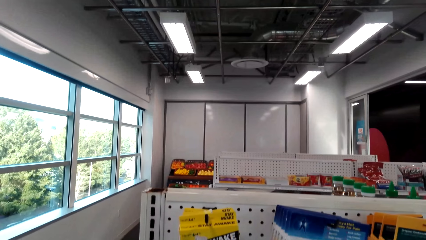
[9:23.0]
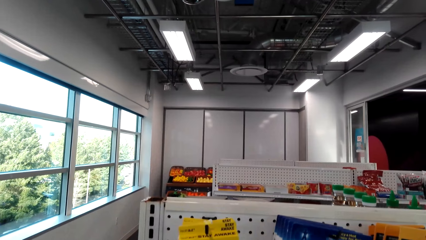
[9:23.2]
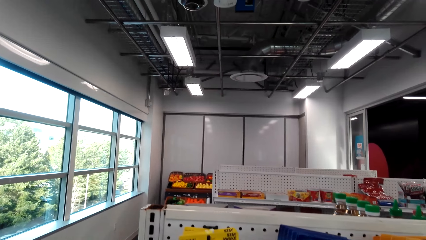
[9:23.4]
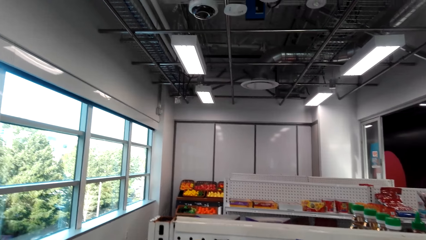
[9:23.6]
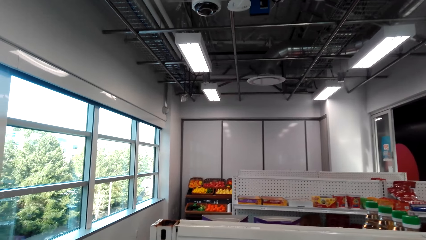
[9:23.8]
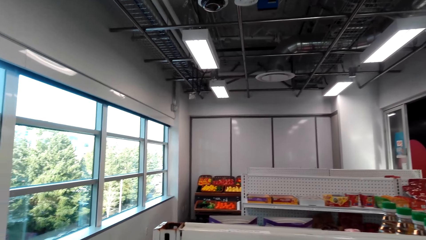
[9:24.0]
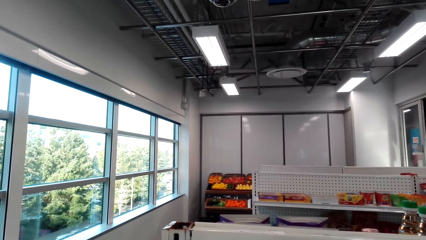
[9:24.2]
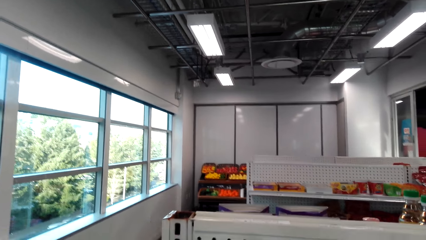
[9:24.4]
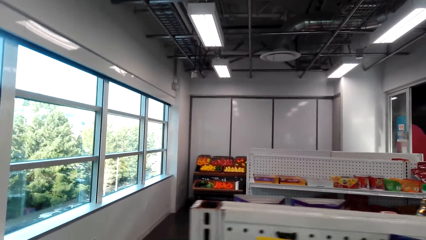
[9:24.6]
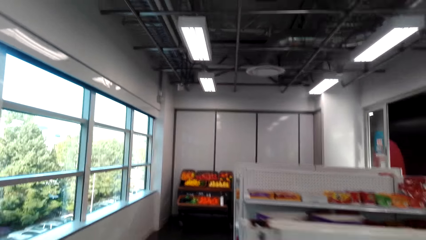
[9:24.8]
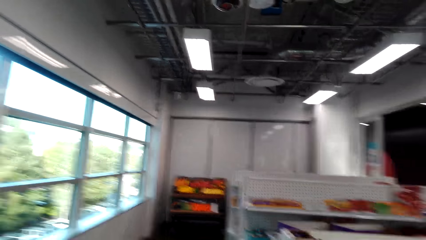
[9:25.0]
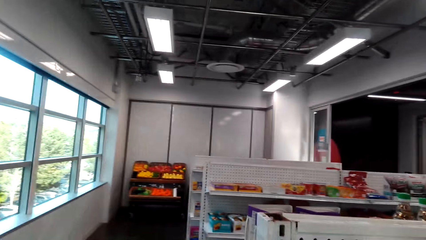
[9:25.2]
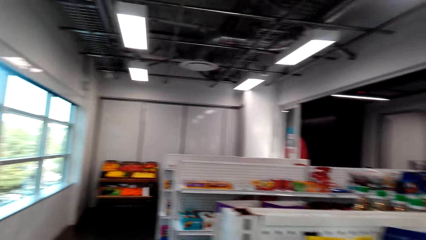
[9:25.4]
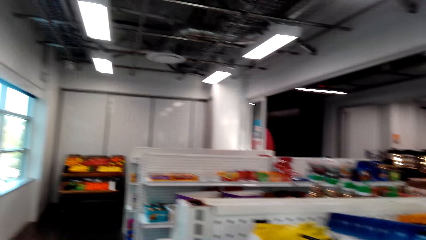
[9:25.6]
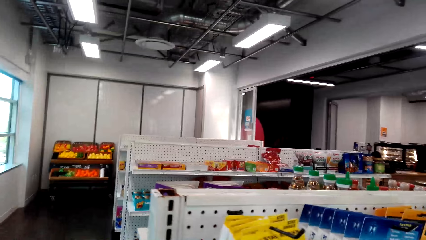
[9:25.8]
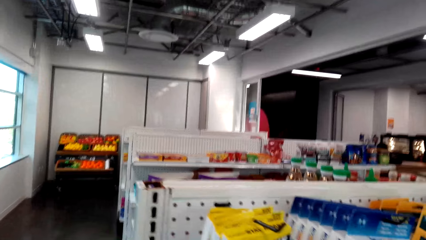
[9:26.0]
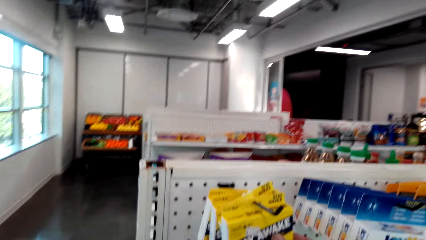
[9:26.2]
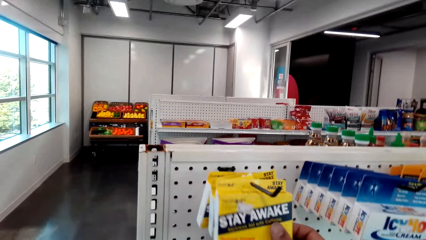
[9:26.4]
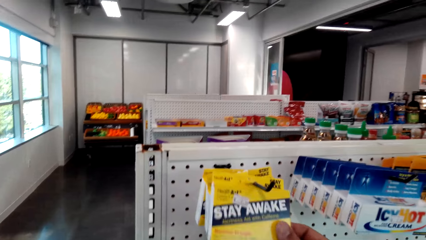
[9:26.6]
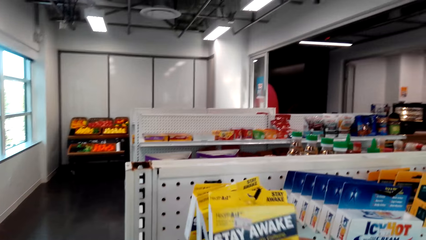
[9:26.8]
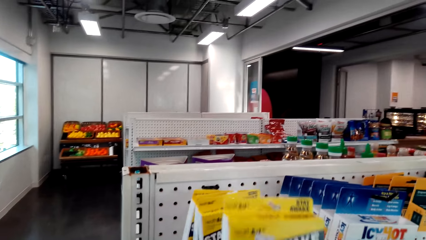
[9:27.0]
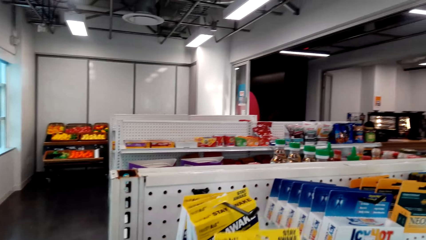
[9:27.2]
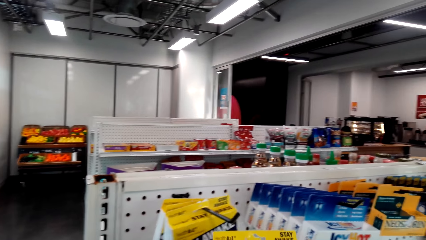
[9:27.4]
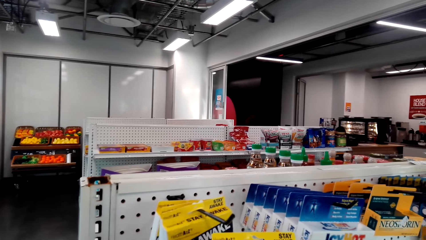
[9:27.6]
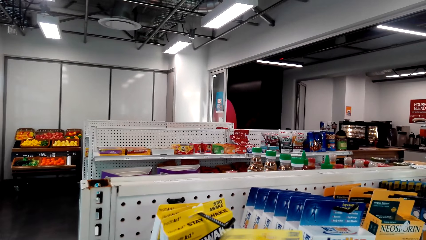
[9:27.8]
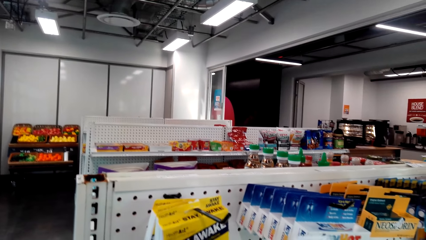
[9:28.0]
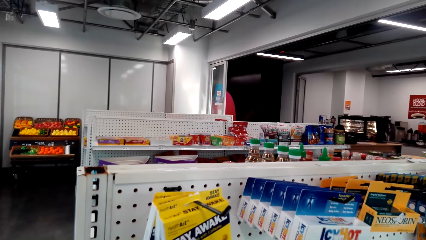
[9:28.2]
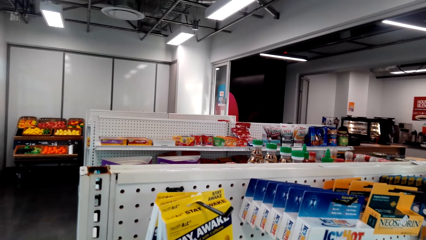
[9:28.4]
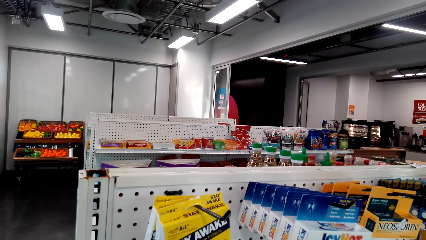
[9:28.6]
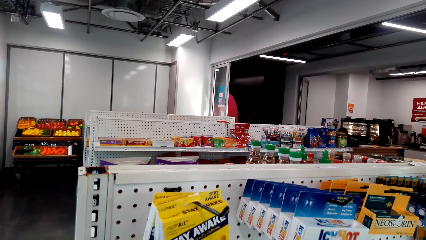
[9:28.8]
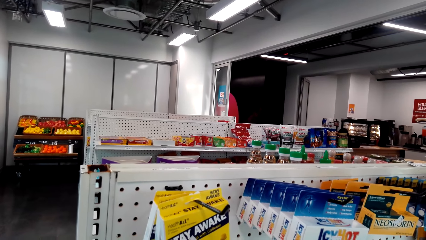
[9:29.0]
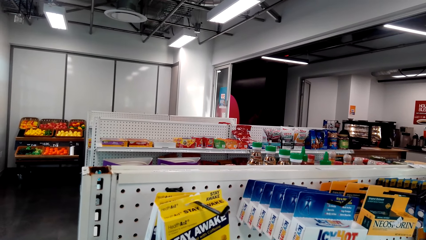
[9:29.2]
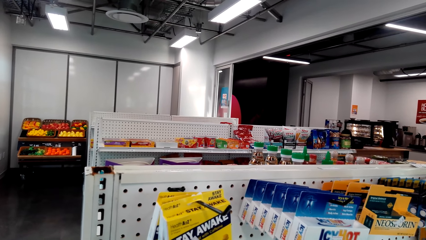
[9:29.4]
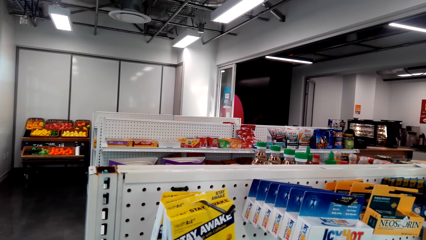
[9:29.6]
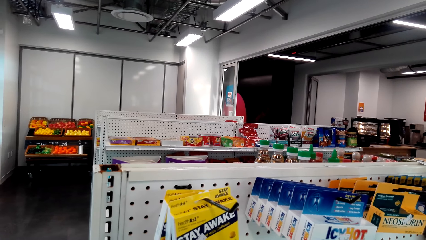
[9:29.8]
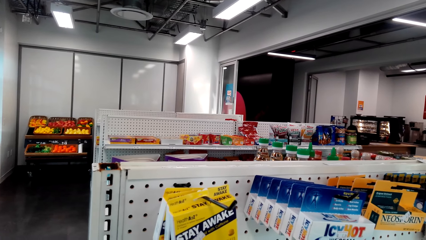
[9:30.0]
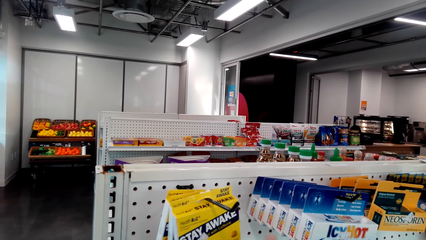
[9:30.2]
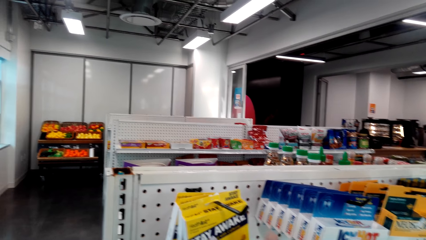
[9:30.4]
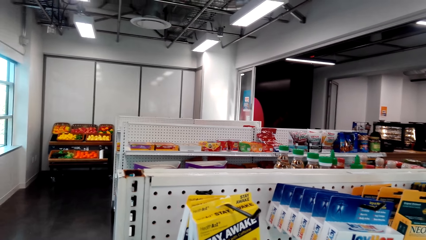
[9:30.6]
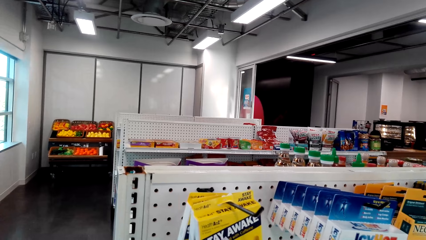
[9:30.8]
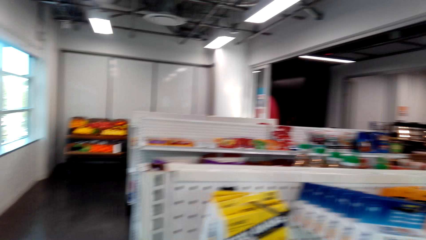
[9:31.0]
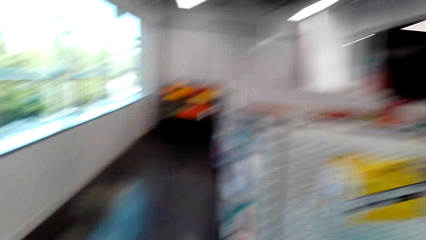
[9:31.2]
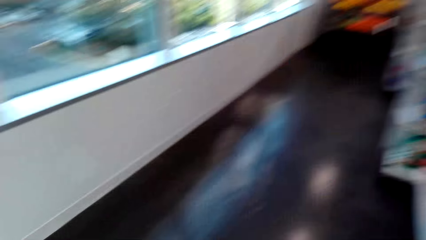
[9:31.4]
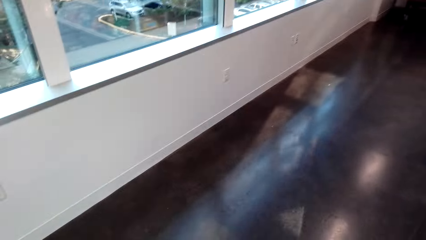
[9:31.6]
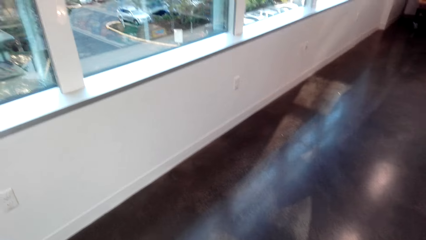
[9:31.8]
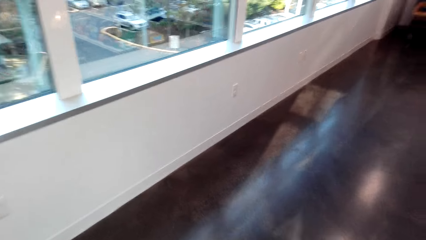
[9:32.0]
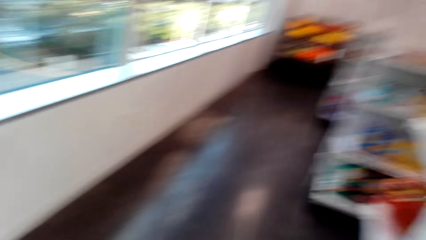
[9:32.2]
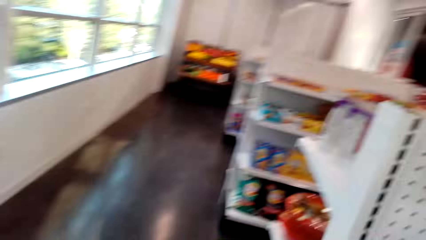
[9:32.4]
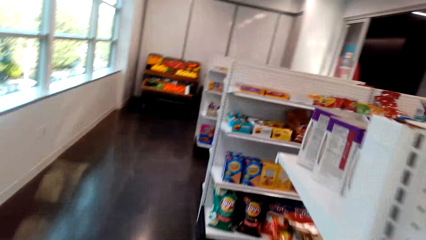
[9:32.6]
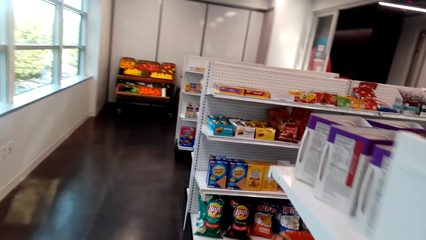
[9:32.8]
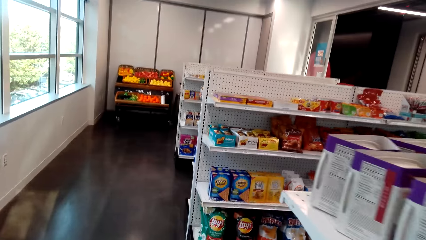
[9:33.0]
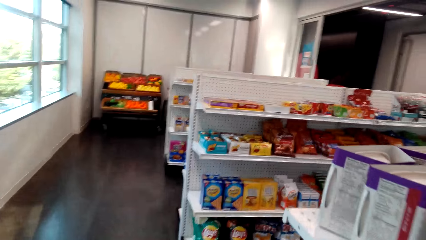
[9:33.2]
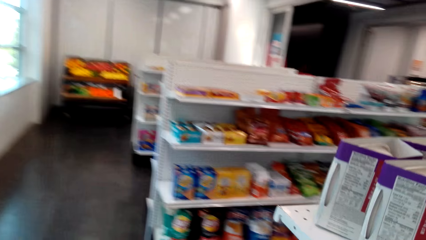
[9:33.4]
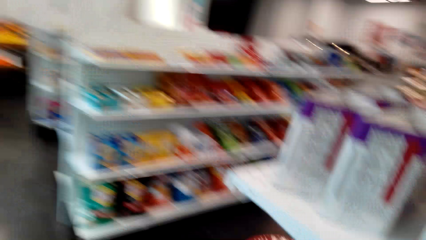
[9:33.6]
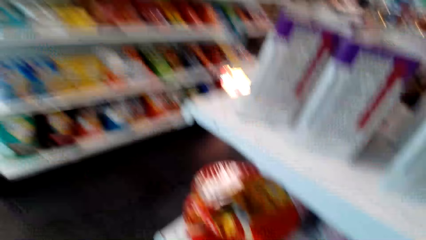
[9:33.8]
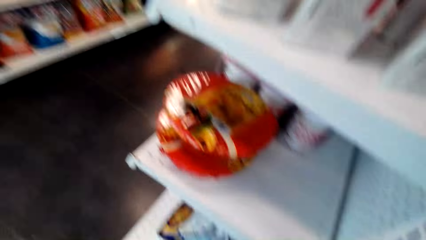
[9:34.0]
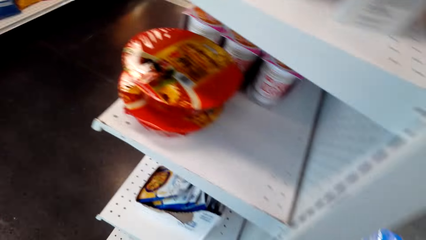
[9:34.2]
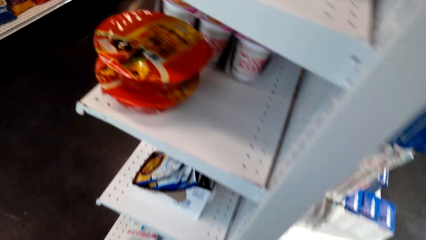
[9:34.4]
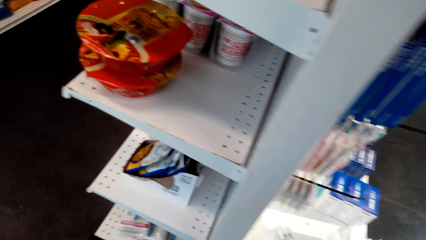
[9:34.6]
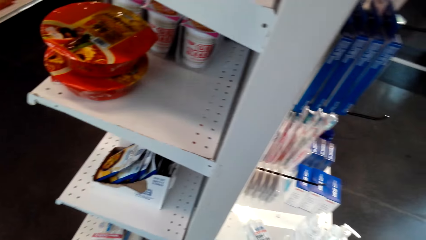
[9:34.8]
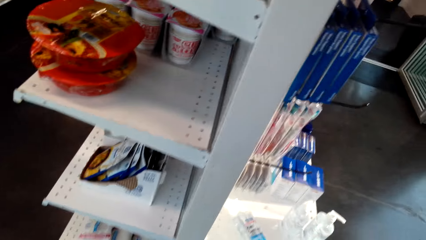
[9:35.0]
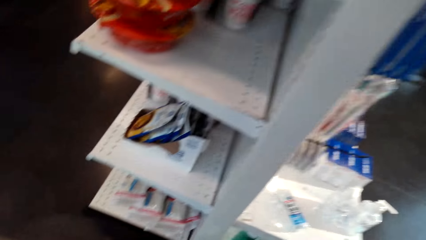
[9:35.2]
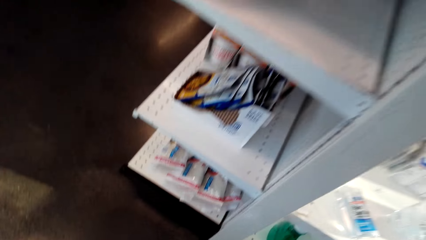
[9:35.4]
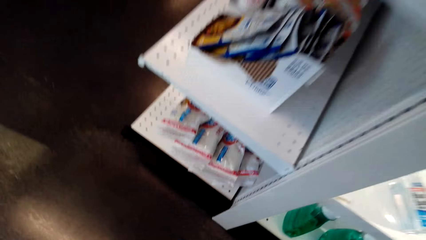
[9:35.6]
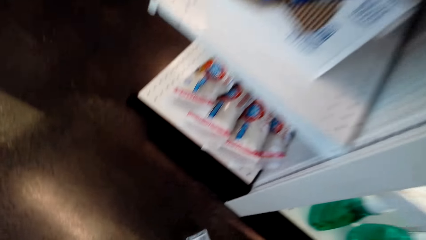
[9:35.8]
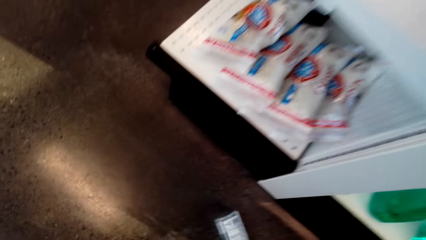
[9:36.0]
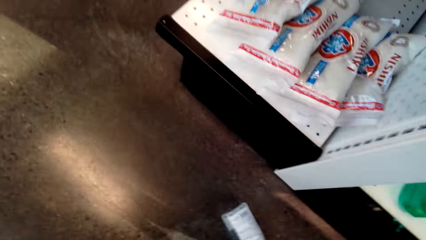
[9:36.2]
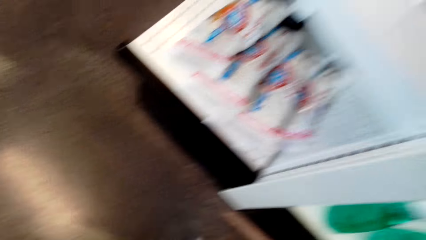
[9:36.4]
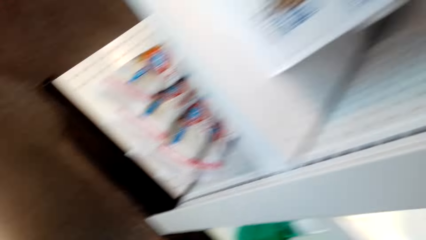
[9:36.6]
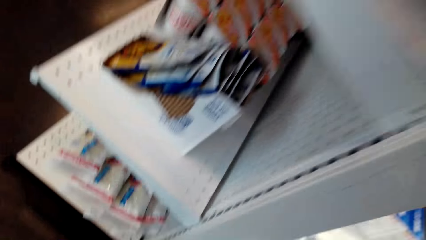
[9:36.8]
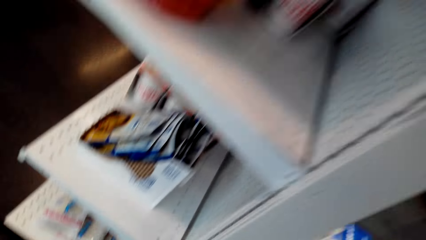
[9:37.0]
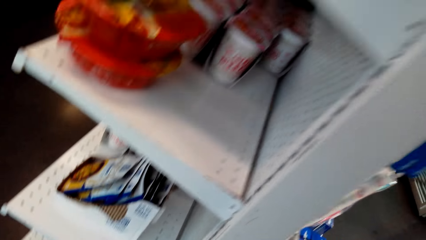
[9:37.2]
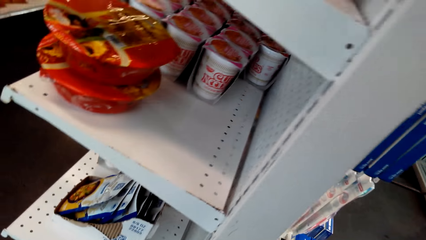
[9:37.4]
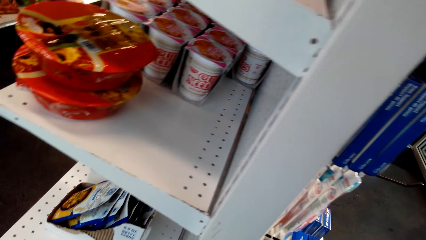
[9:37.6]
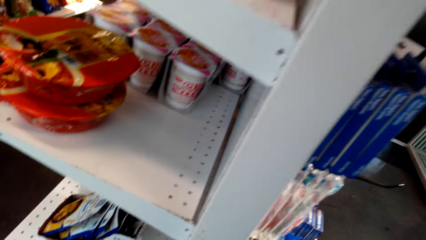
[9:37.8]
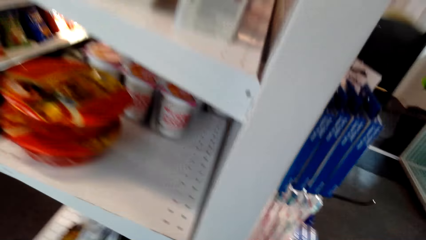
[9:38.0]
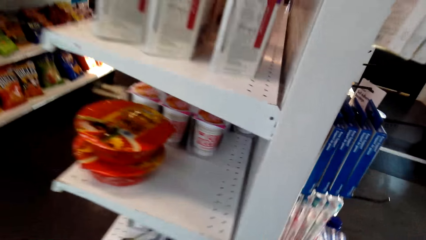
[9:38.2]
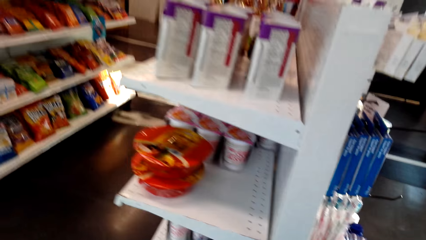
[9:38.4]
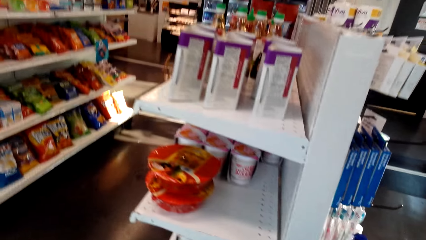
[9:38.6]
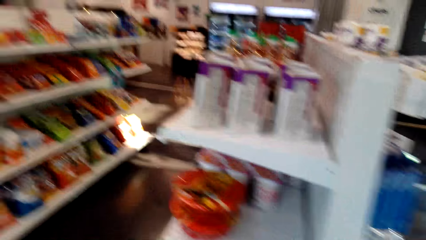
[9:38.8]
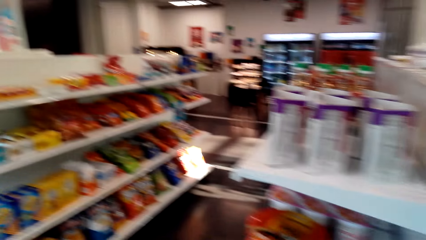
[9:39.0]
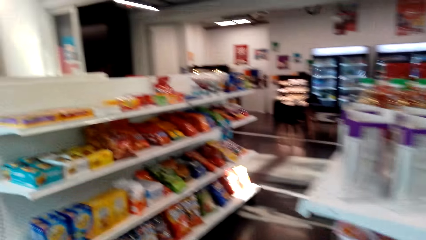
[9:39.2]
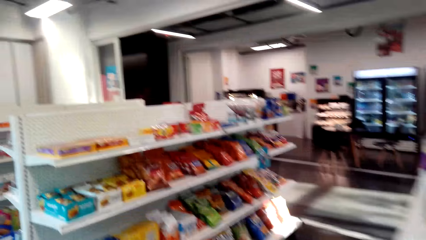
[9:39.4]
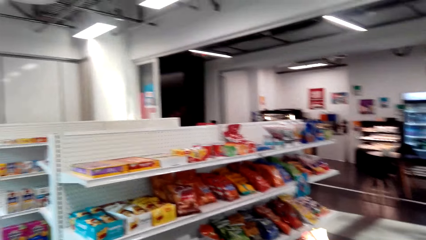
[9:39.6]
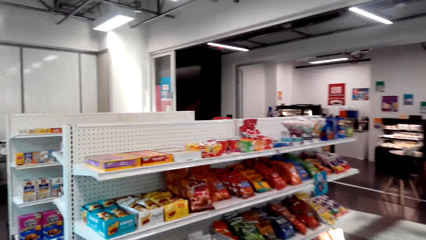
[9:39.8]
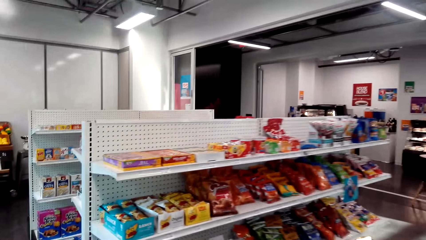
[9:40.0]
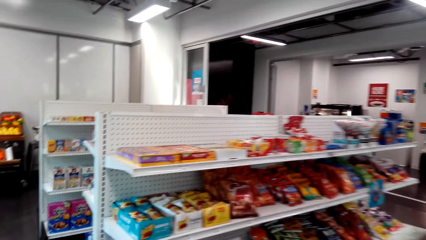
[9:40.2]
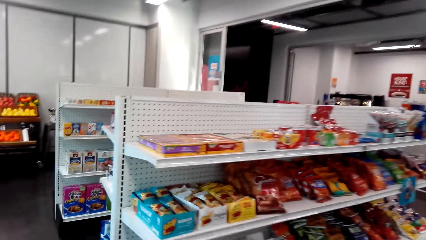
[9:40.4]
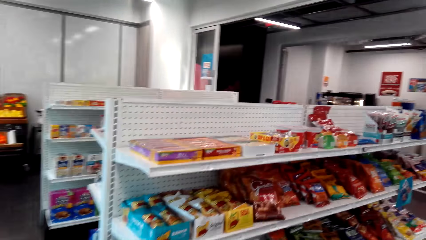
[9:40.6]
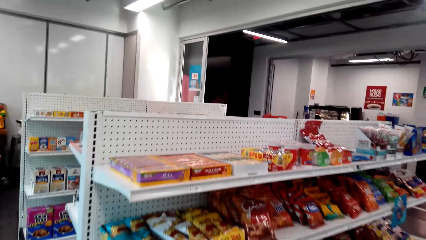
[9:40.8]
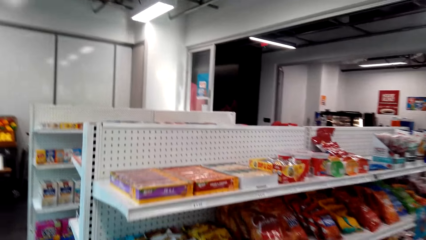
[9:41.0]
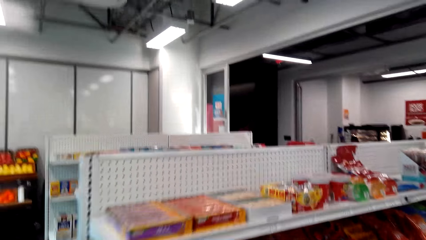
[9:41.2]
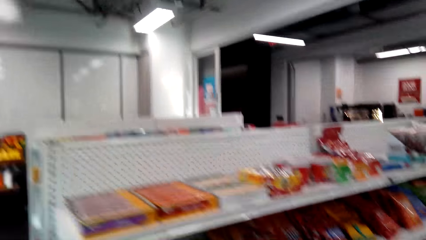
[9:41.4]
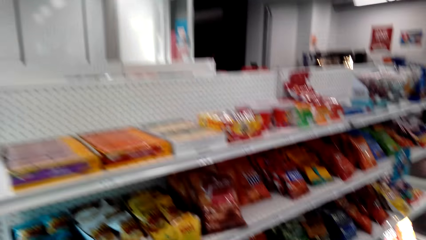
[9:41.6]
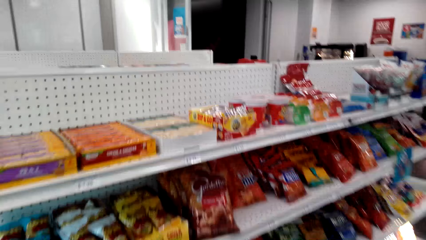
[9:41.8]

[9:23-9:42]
The camera wearer looks around the supermarket. They pick up a packet of stay awake tablets from the shelf. They pick up a packet from the floor. They look around the supermarket.
